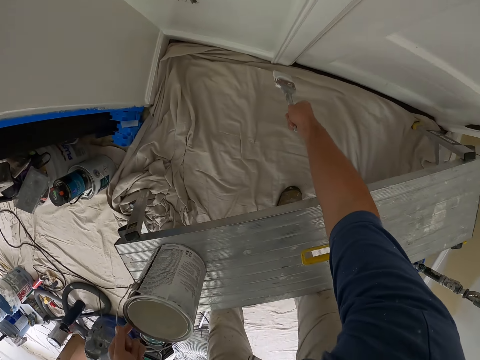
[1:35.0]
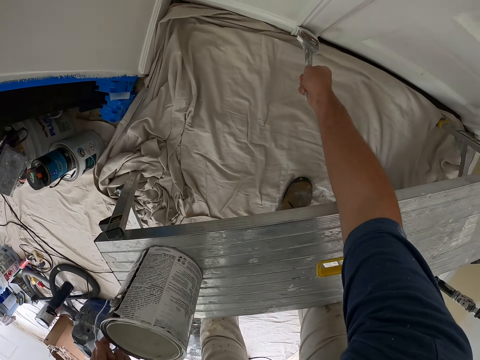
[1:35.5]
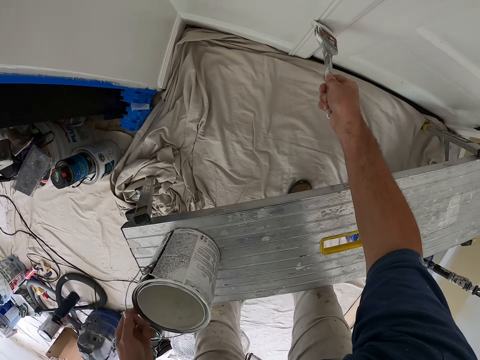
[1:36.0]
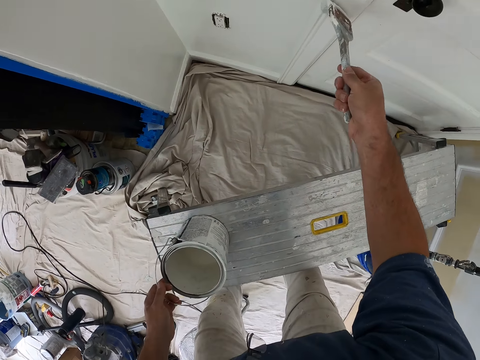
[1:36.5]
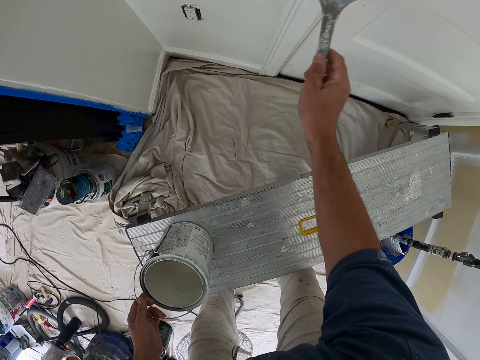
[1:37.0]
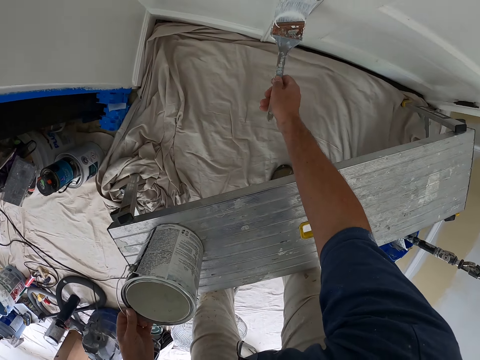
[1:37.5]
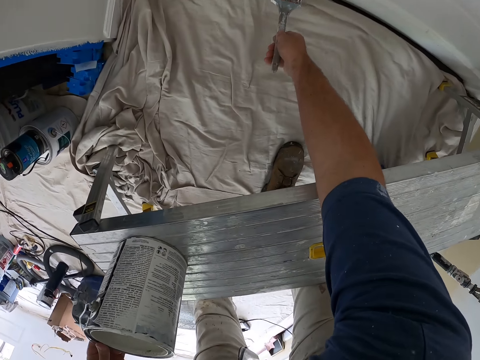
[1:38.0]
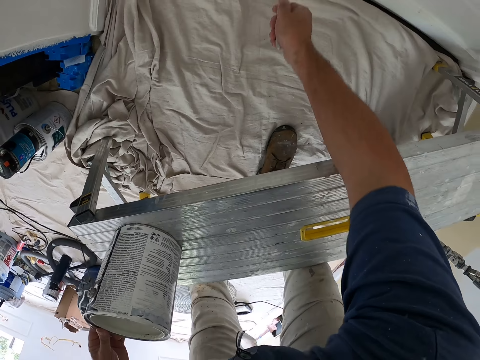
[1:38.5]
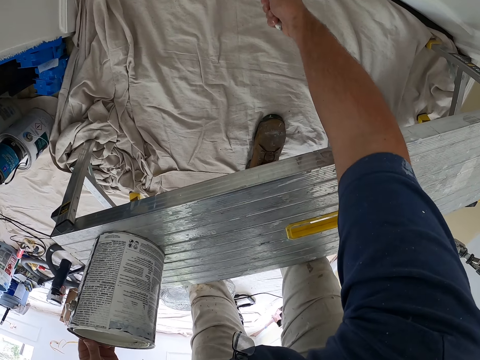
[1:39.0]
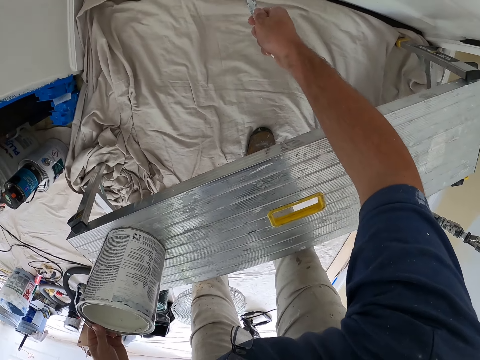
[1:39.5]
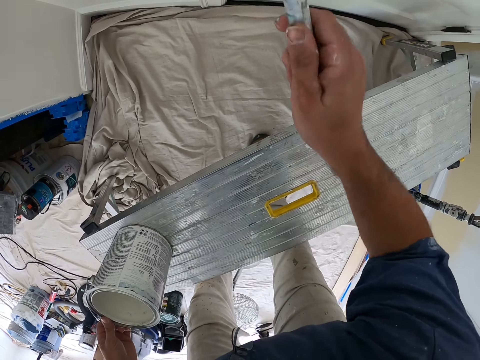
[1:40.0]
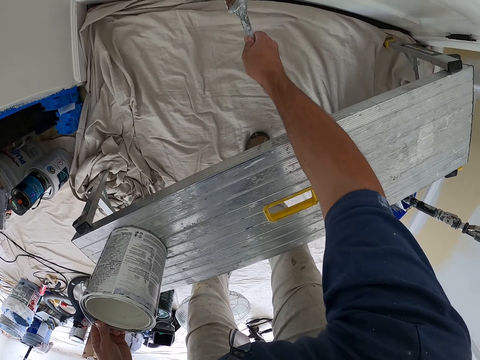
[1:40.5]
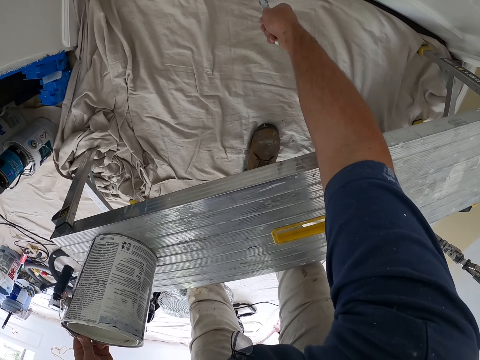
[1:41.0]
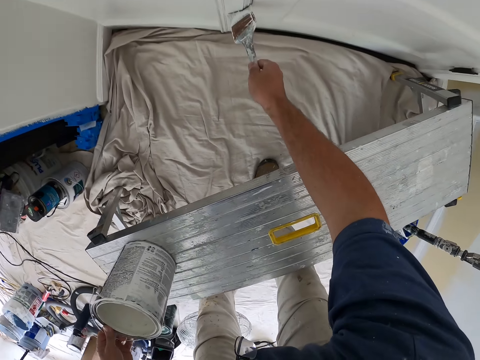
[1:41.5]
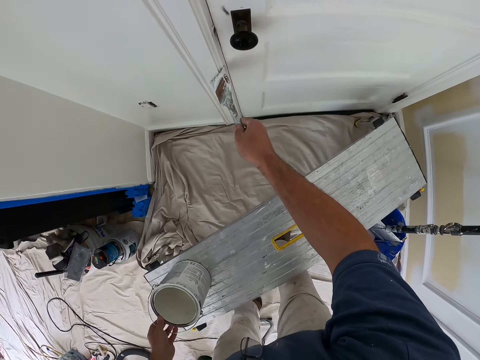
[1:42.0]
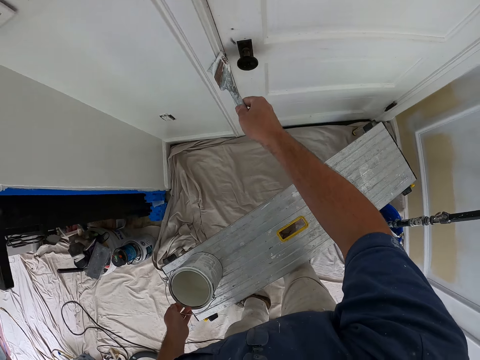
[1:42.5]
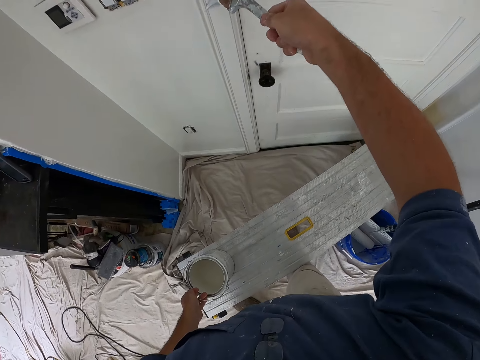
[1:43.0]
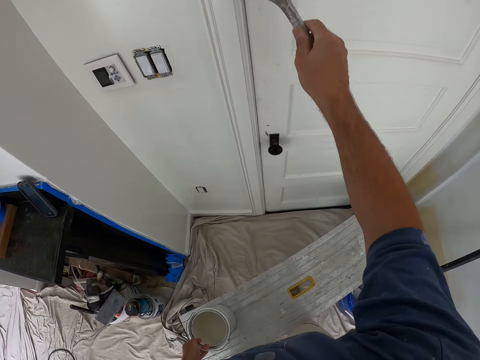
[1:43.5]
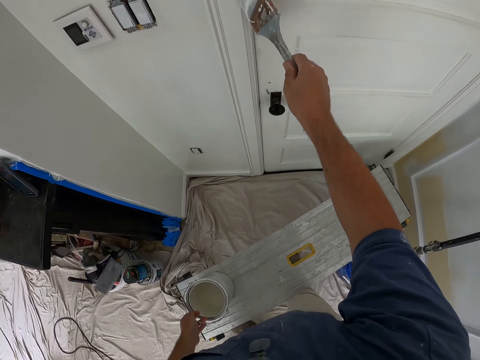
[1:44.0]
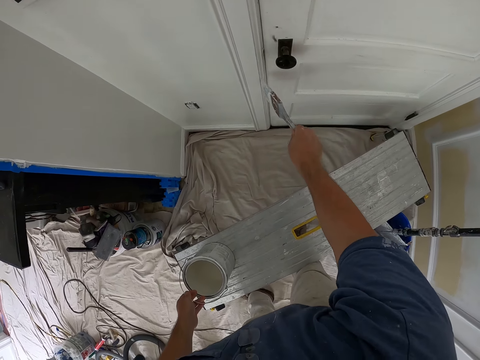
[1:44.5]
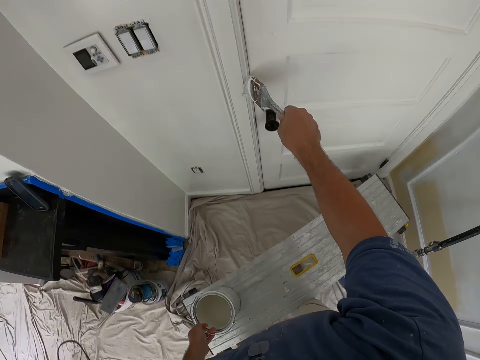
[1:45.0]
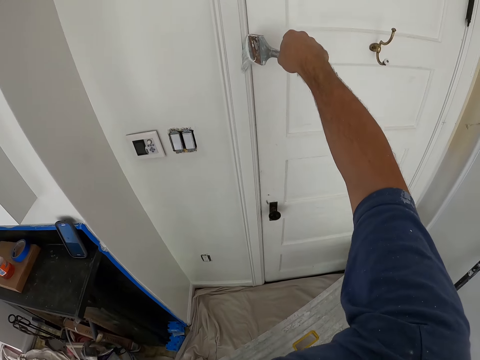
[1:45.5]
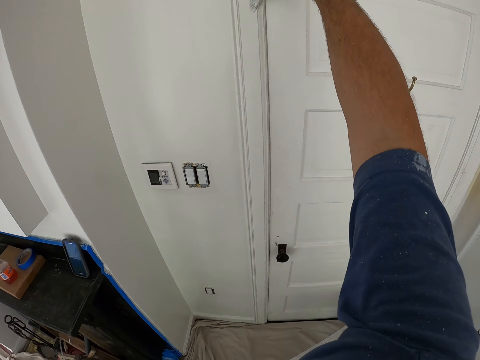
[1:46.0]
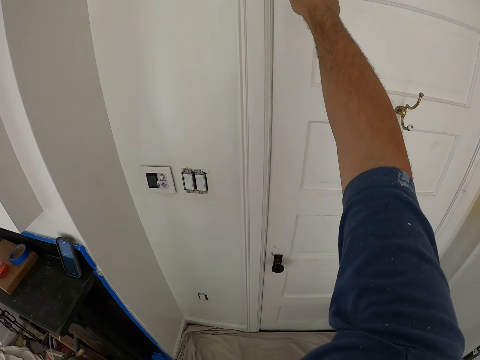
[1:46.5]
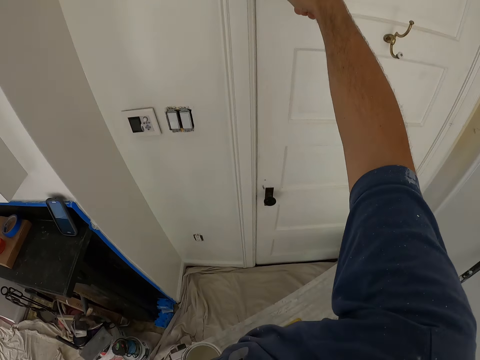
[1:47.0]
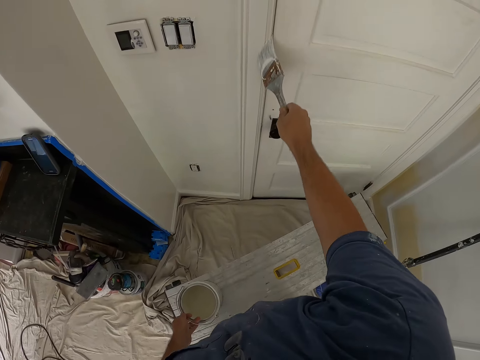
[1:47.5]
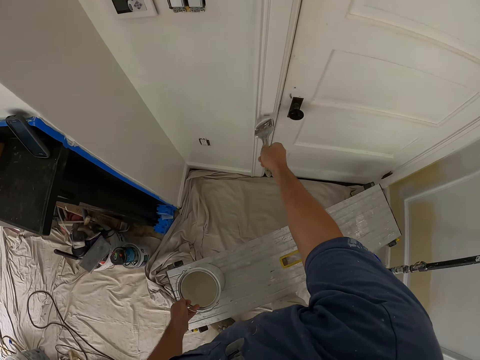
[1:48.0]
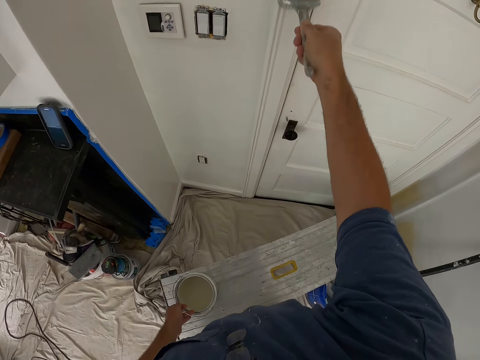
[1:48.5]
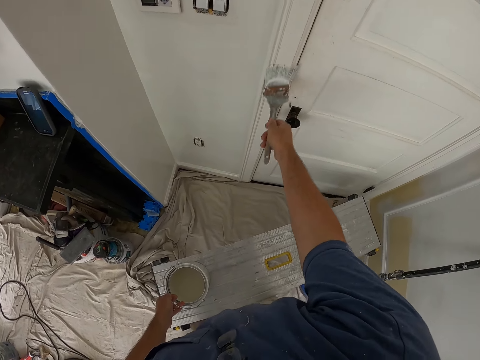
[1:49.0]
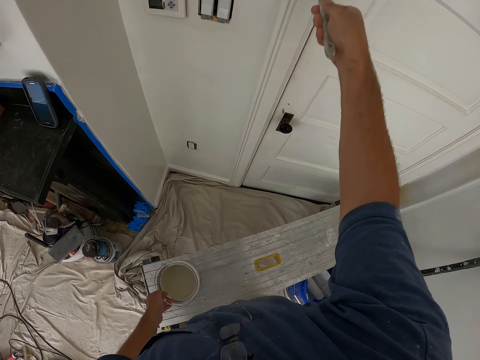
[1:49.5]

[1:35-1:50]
The camera wearer paints the door trim with the paint brush. They go back and continue to paint.

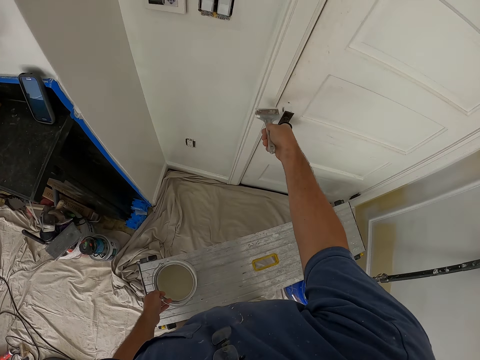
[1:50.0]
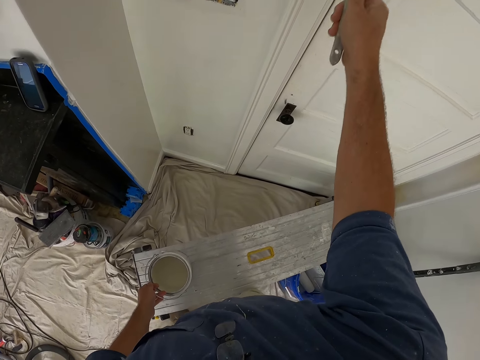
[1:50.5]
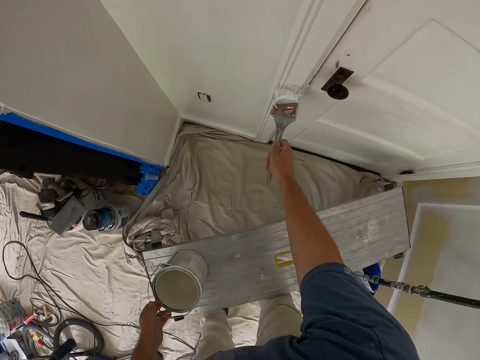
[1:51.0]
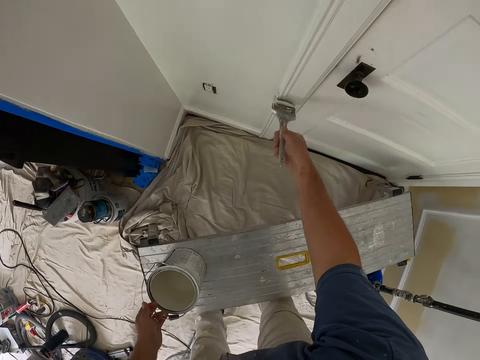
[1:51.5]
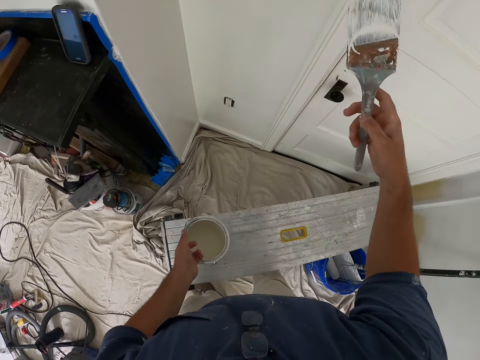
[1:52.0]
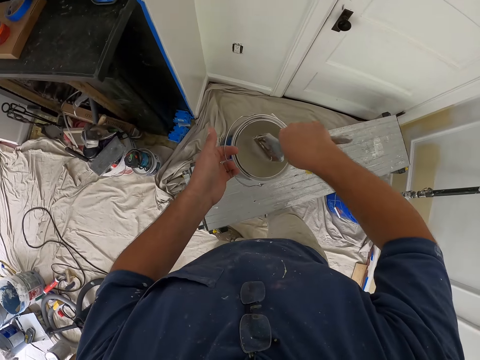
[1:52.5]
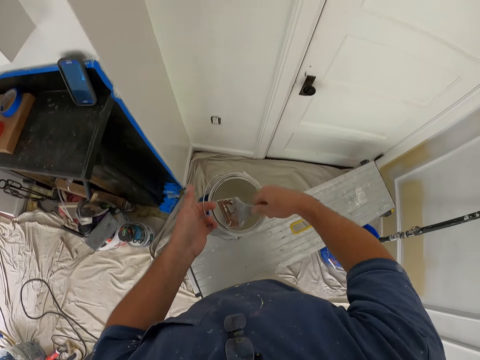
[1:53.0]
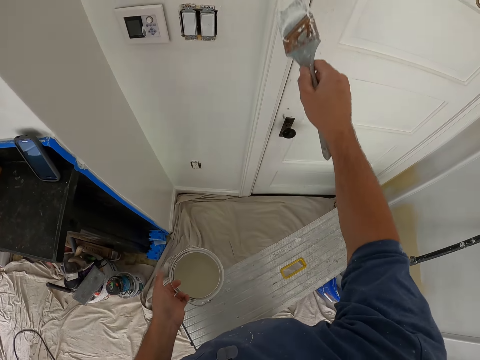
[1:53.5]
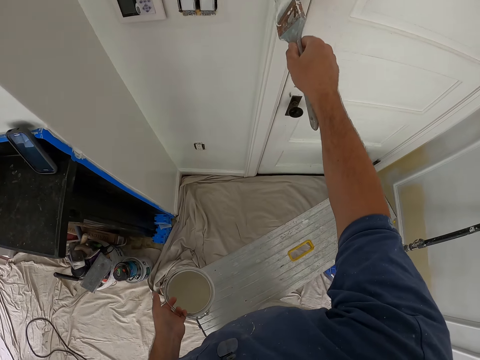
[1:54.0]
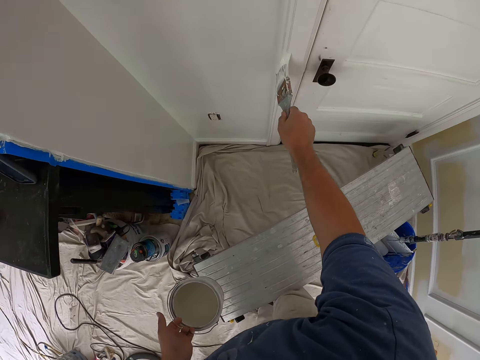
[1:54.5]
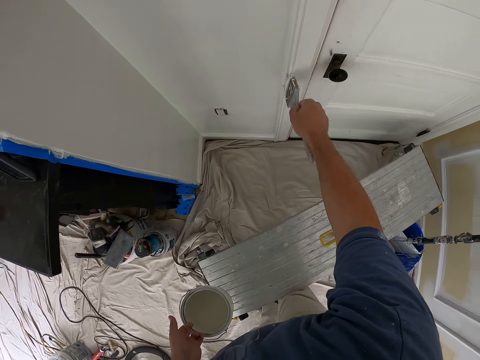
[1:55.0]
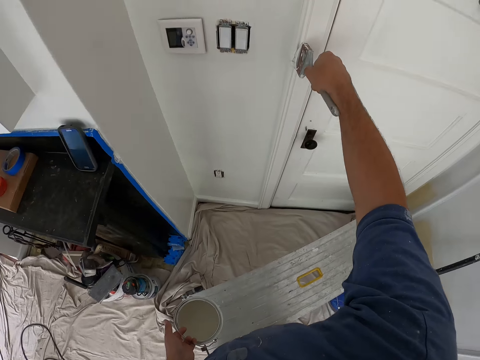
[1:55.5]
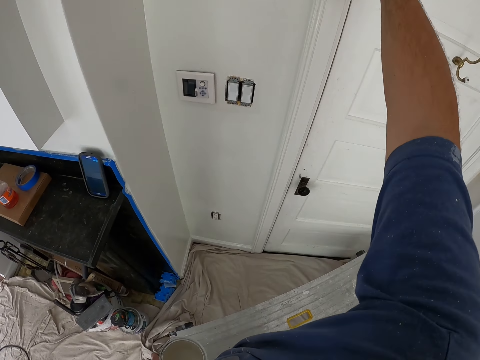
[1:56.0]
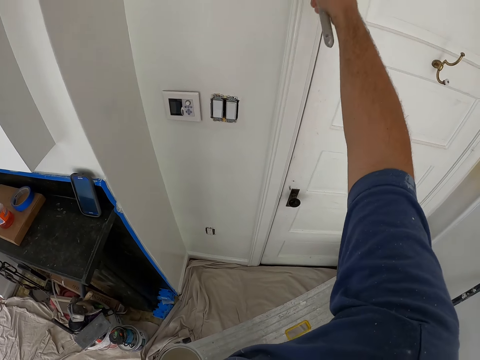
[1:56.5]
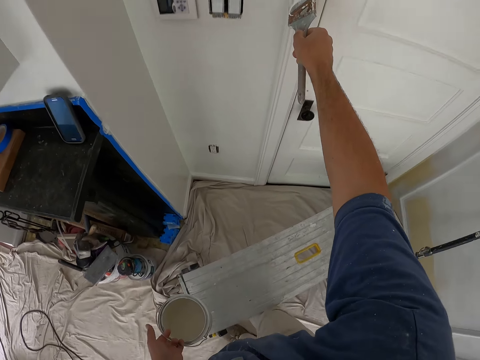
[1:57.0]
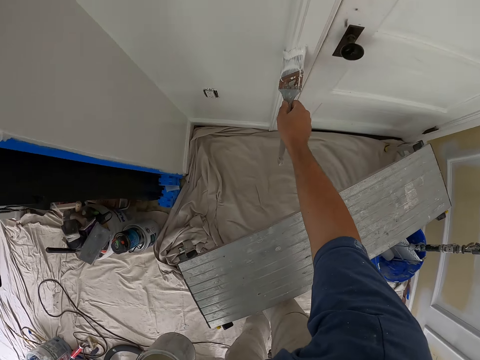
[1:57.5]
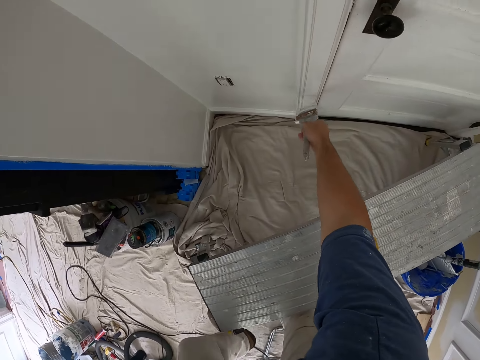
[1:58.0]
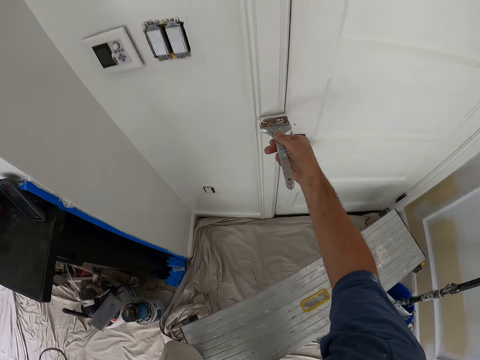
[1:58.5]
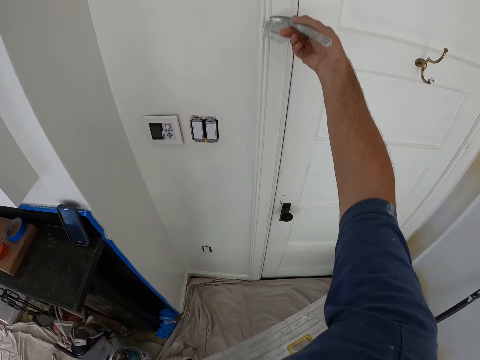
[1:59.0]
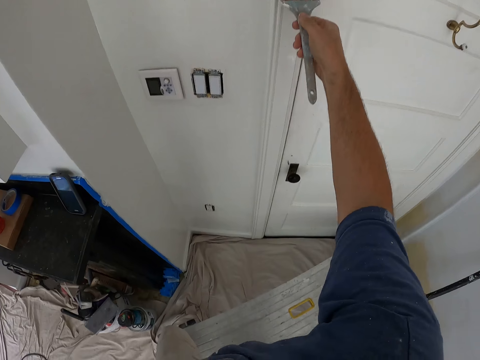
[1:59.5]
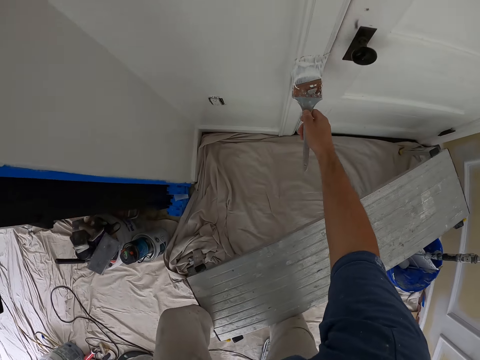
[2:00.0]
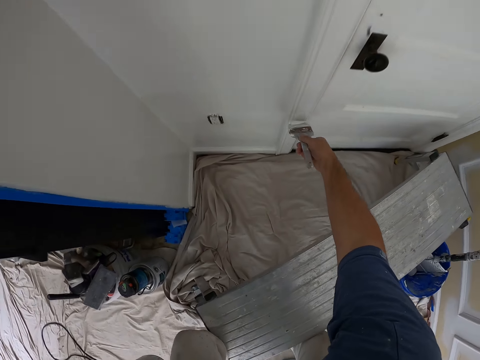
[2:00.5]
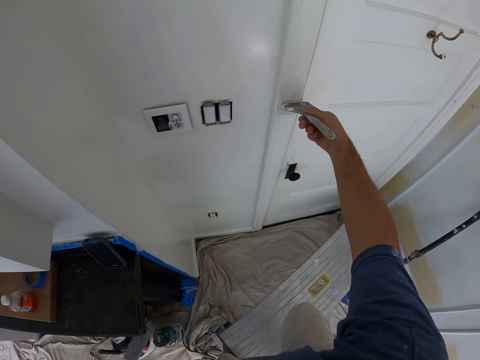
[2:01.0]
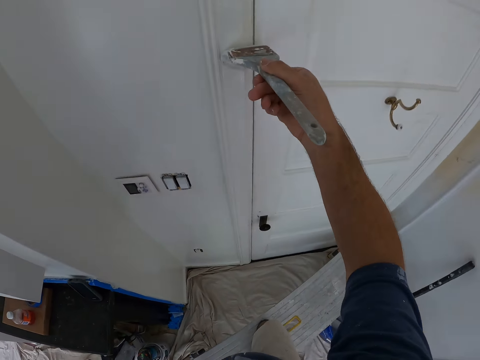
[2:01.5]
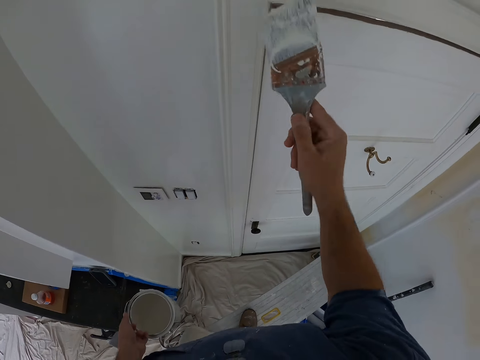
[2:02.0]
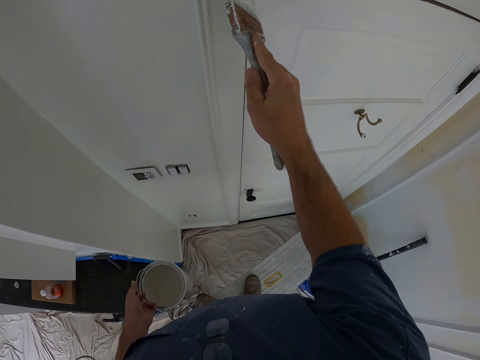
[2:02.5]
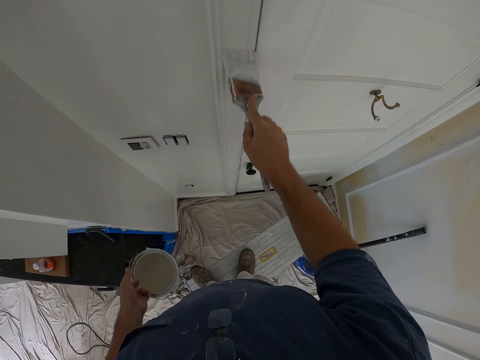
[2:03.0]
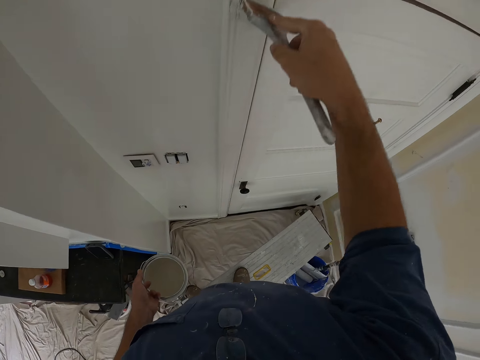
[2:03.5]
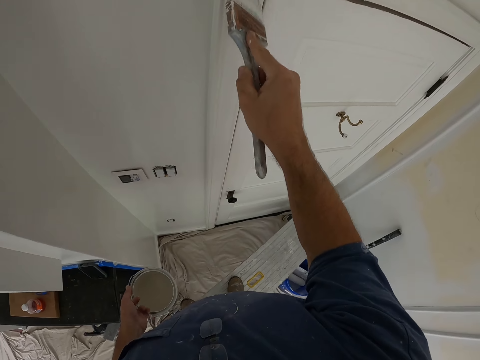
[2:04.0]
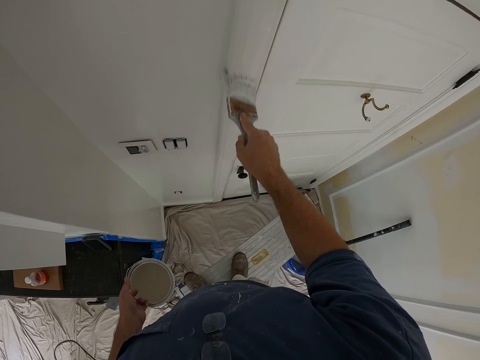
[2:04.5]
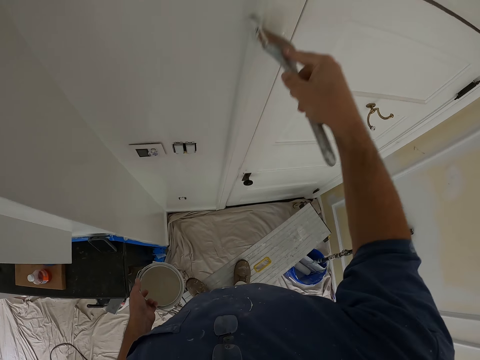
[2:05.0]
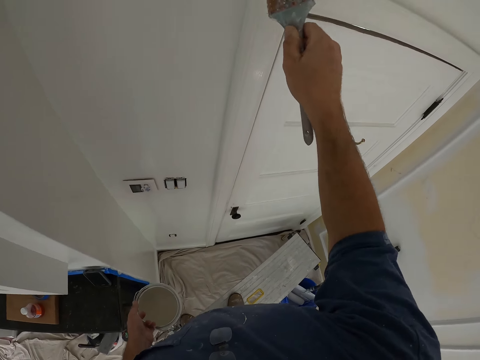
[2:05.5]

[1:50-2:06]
The camera wearer dips the paint brush into the bucket of paint. They paint the door trim with the paint brush. They climb a bench.
